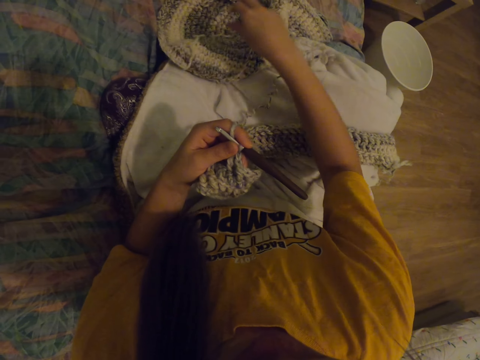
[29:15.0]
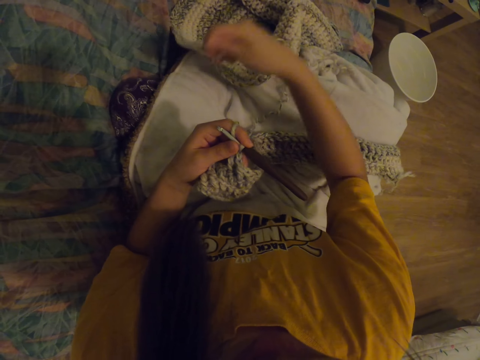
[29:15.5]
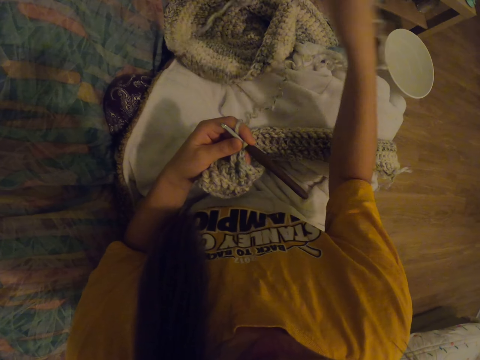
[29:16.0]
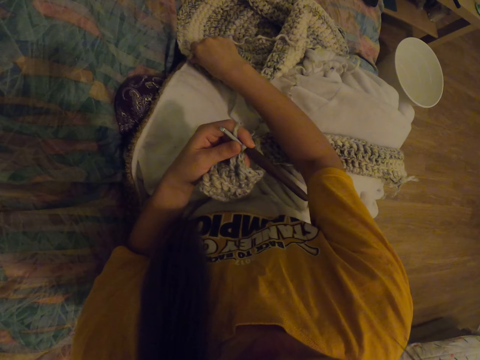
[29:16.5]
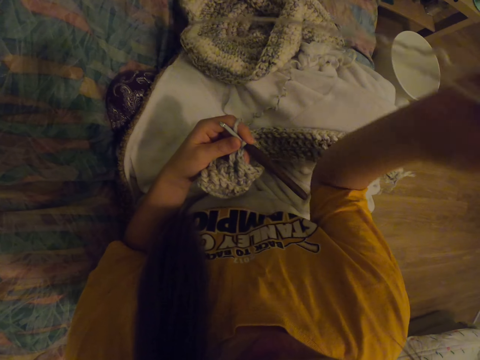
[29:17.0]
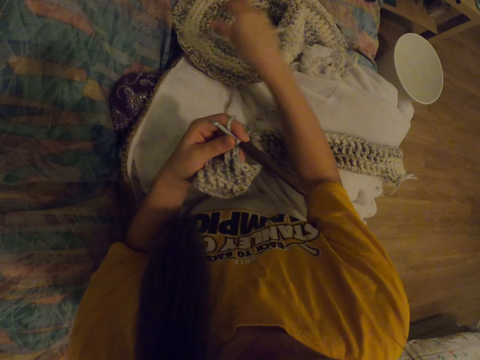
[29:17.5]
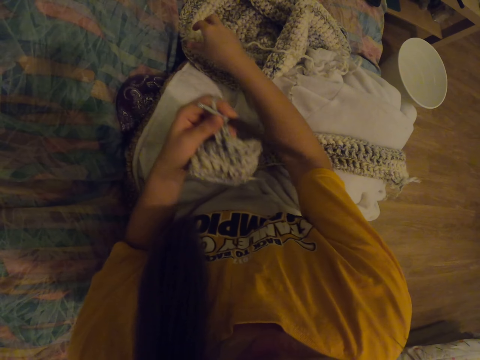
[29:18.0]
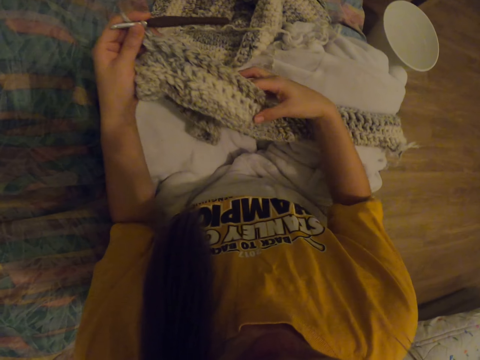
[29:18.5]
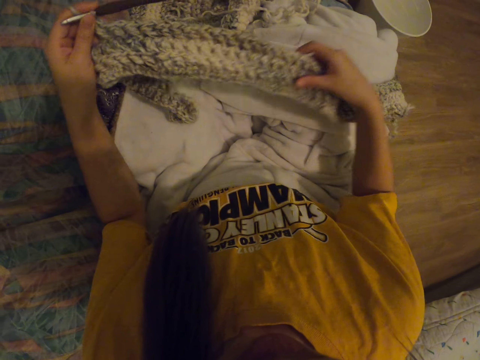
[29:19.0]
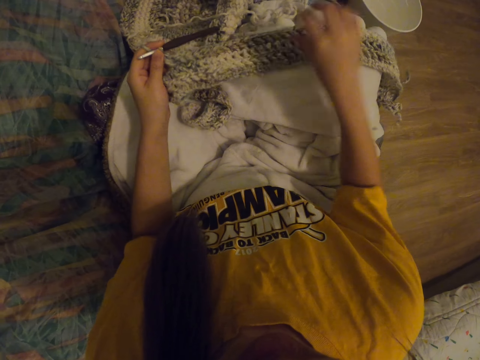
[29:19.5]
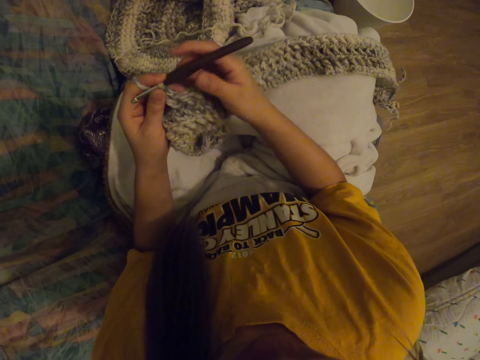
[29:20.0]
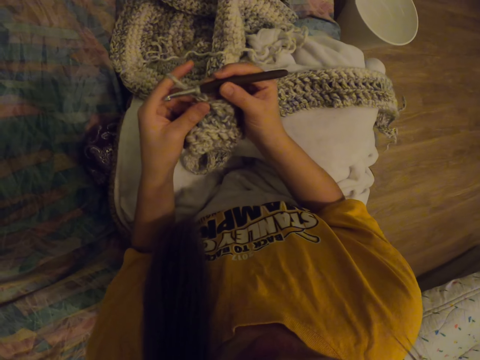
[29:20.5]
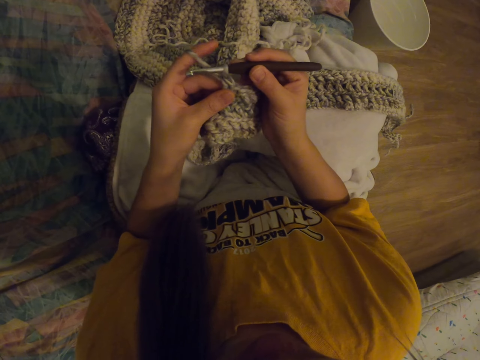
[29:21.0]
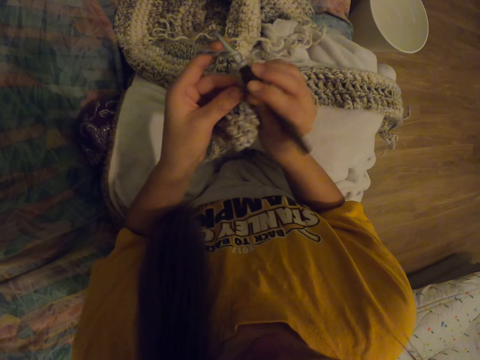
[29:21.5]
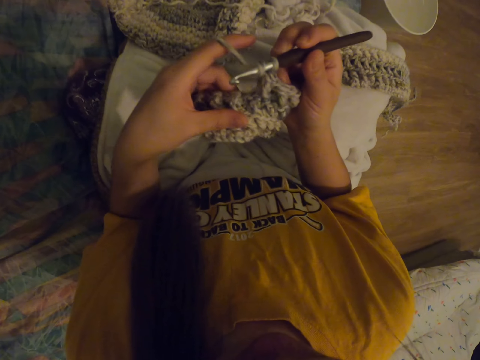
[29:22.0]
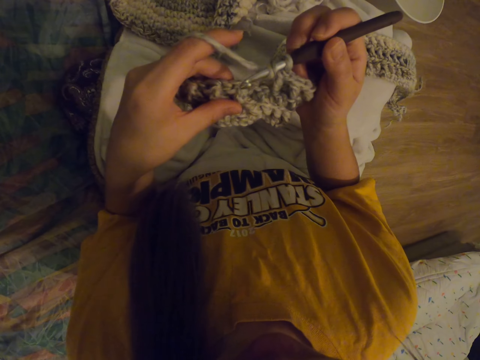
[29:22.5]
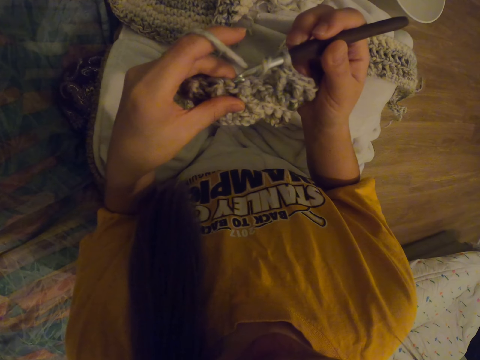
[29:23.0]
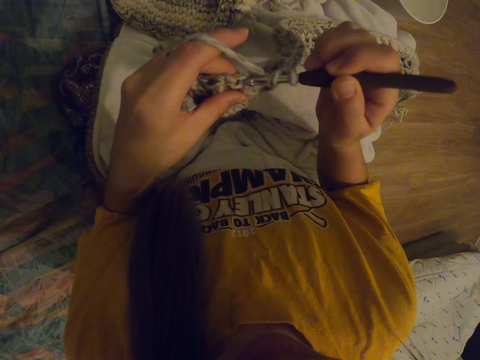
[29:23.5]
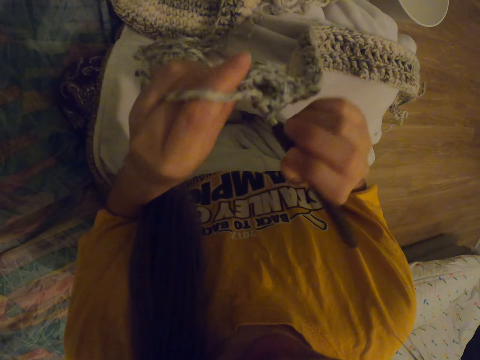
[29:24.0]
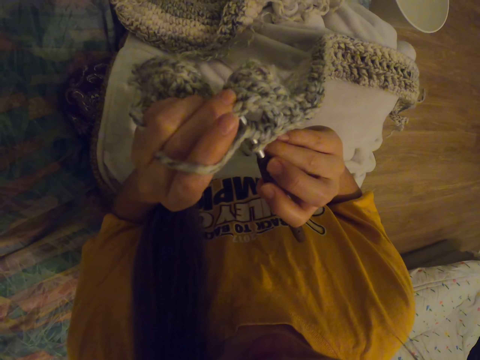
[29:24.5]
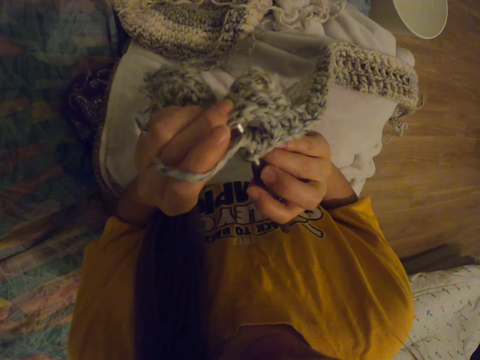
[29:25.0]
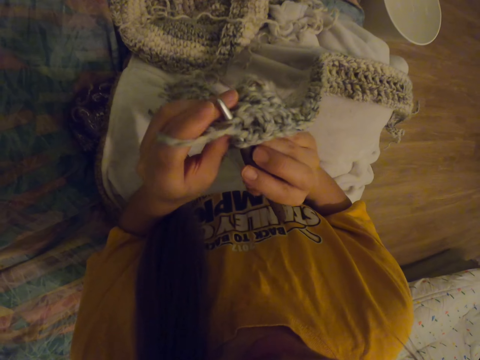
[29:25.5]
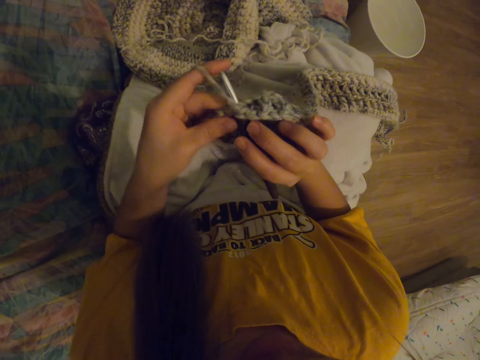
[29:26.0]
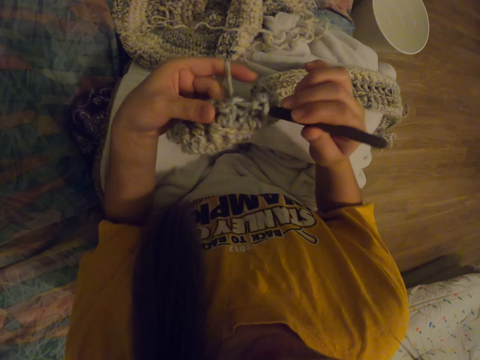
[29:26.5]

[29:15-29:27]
The camera wearer adjusts the scarf crocheting. They start to crochet.

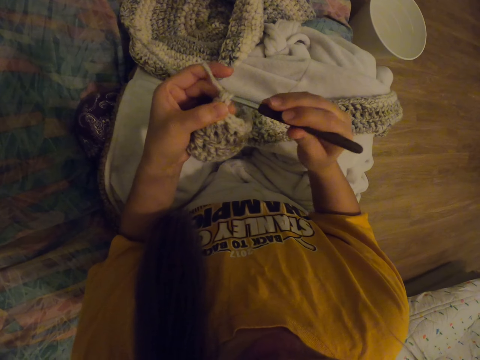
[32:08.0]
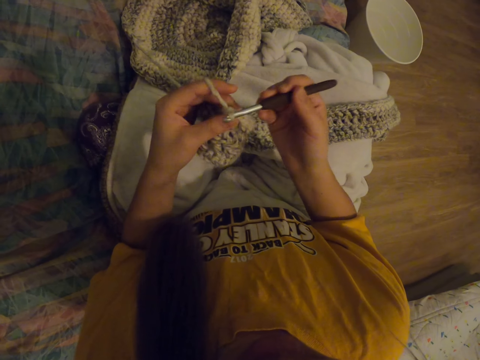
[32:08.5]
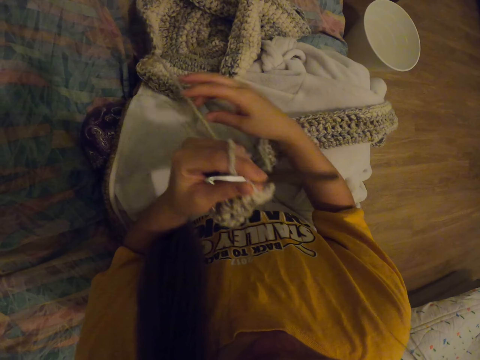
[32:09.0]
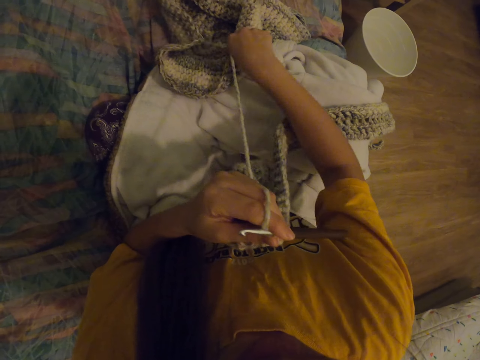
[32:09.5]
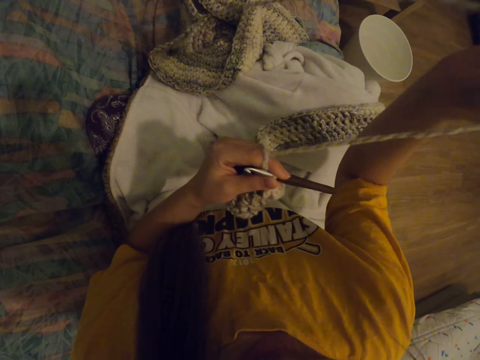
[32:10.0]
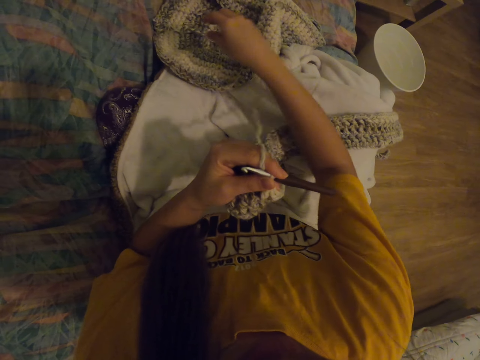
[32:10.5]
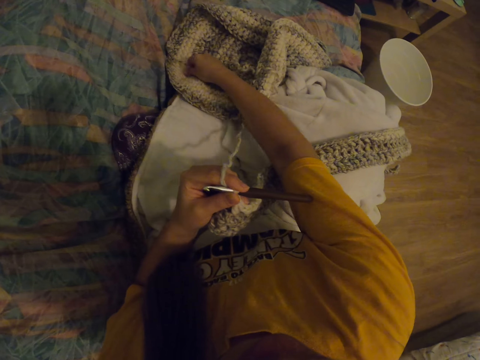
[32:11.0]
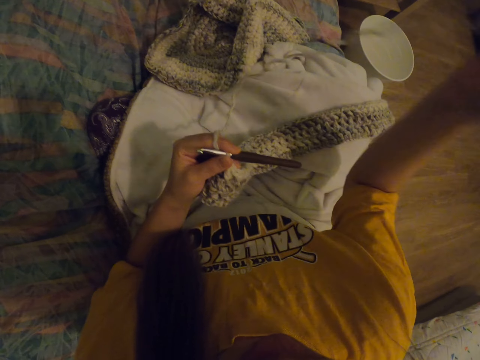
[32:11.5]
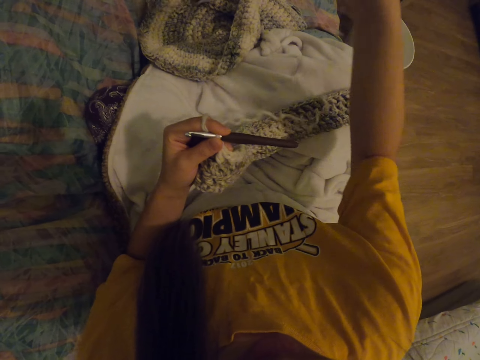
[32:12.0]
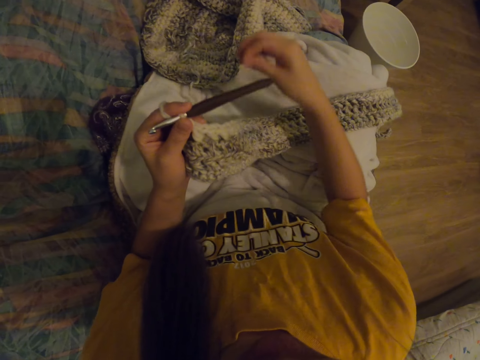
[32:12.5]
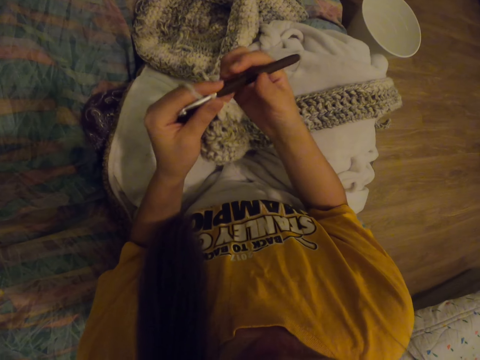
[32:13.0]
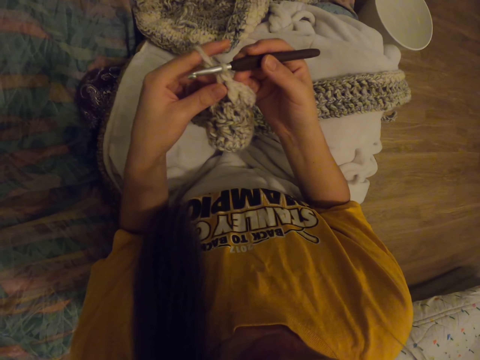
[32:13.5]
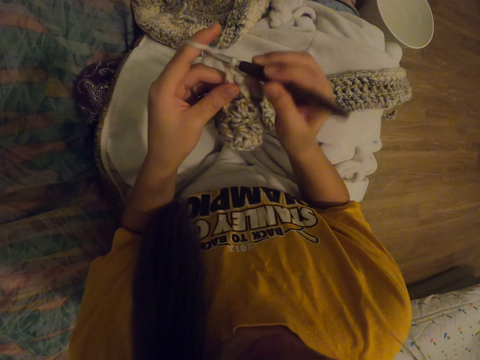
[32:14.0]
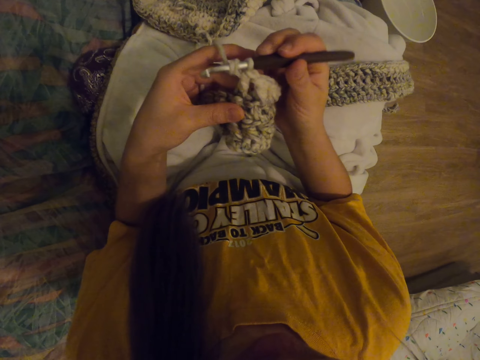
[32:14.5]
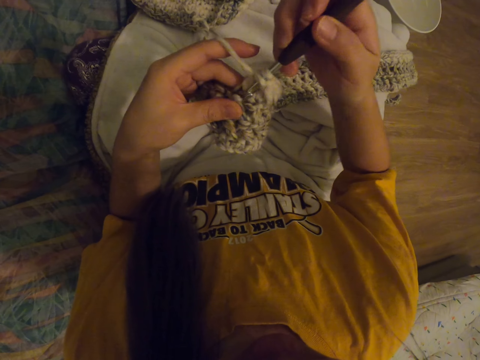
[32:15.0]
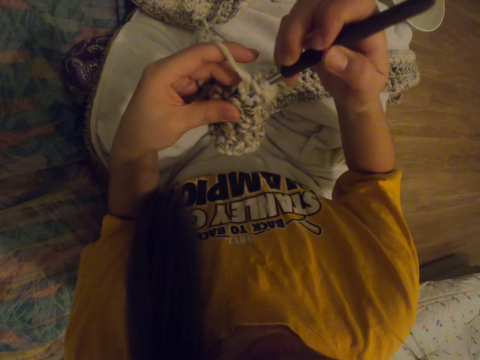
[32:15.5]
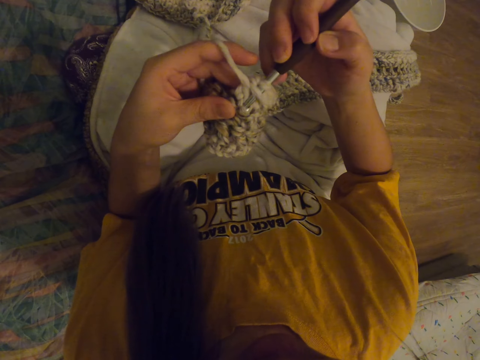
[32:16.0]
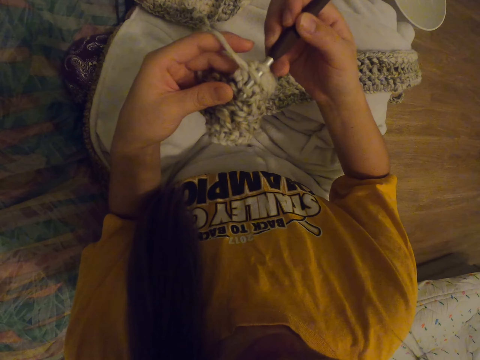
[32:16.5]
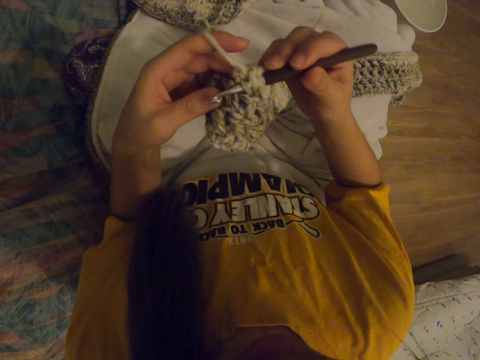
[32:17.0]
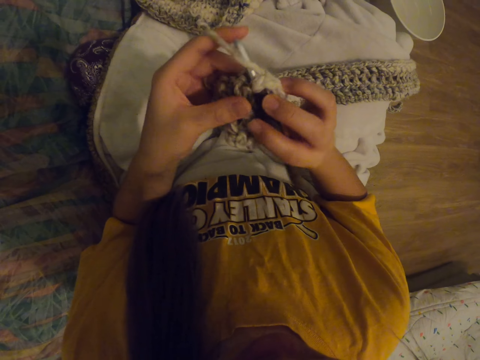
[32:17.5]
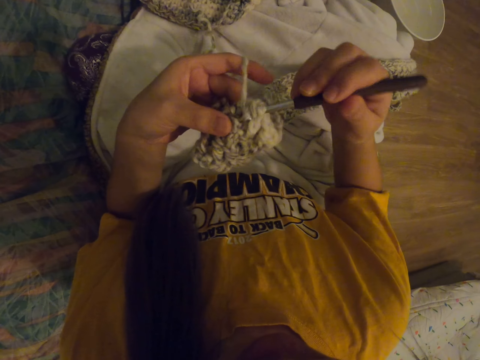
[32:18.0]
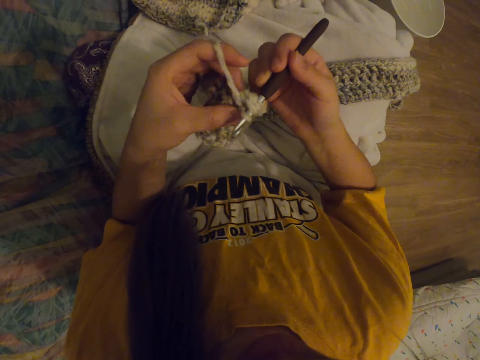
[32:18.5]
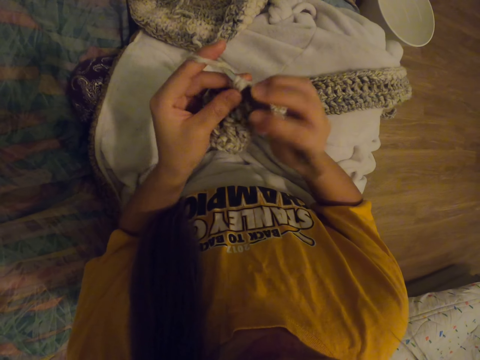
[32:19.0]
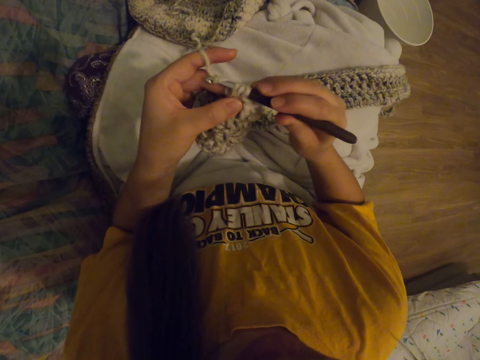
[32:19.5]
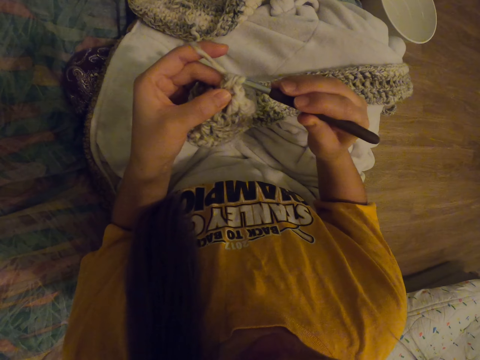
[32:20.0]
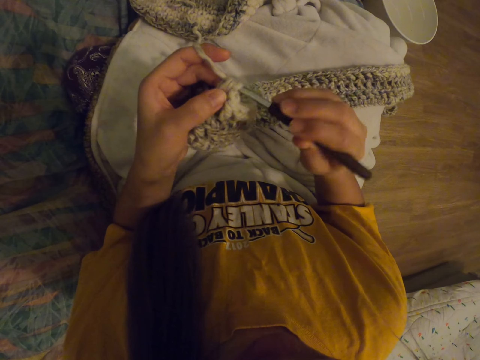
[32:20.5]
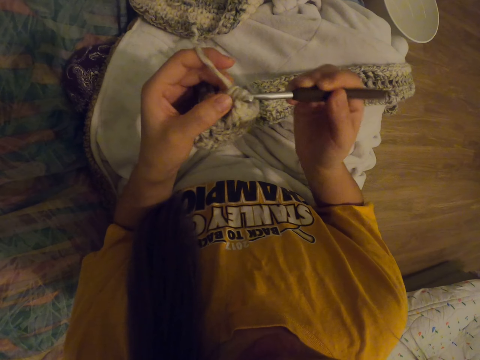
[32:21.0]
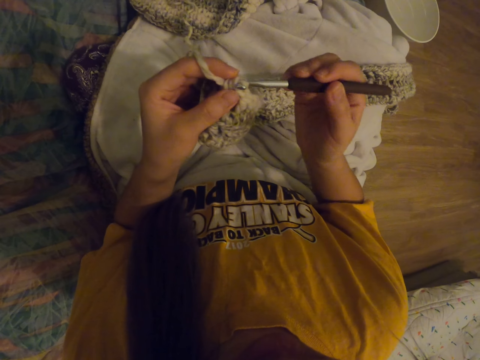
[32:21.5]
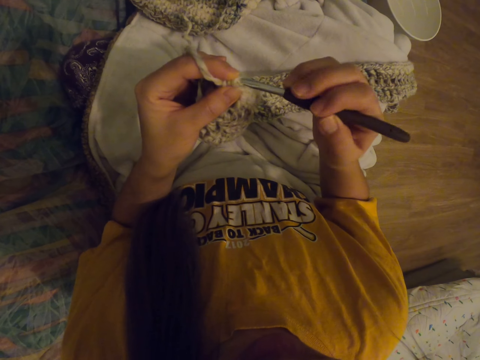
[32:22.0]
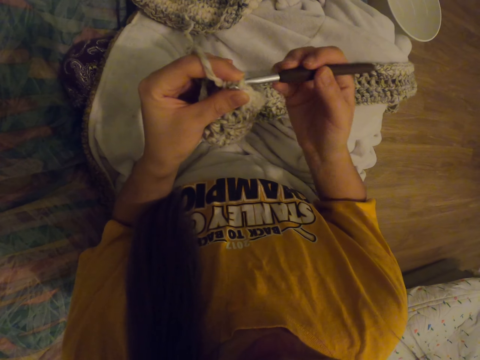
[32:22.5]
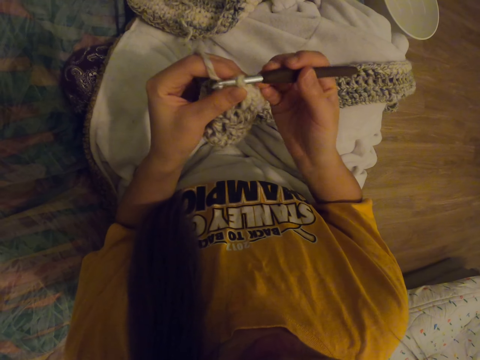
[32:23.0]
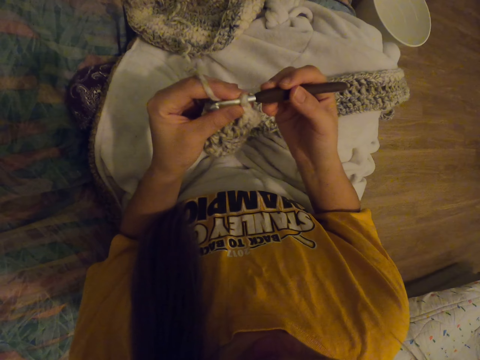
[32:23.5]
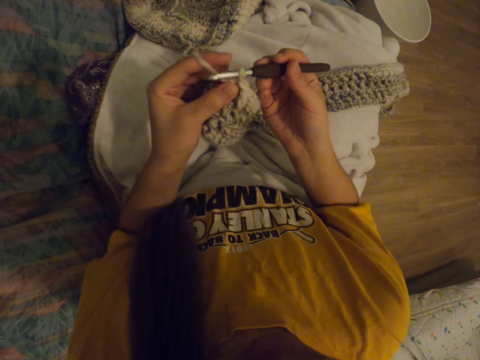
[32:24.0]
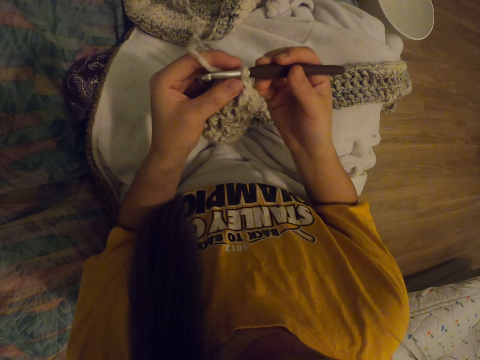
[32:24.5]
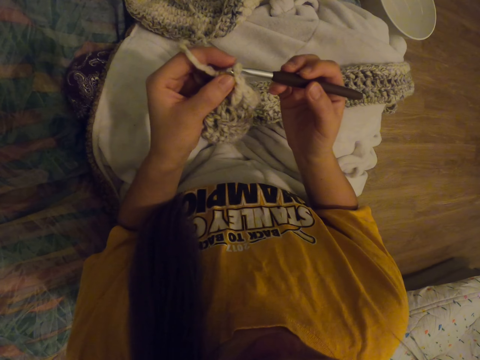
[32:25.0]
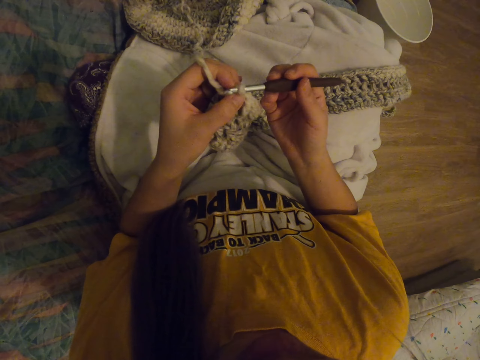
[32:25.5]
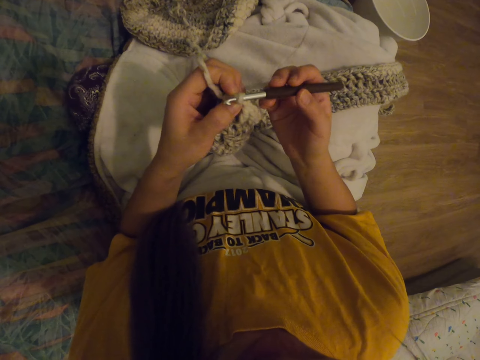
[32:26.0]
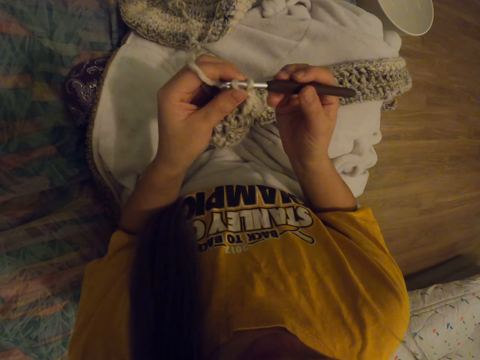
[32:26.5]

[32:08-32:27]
The camera wearer pulls the thread. They adjust the crochet thread. They knit with the crochet. They start to crochet.
